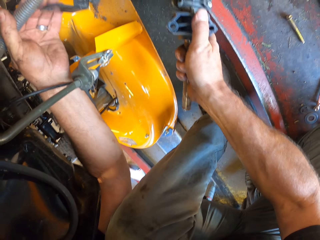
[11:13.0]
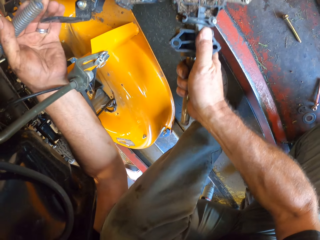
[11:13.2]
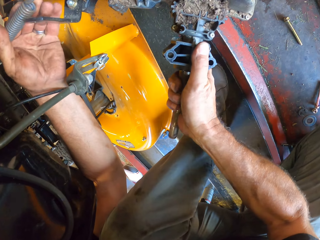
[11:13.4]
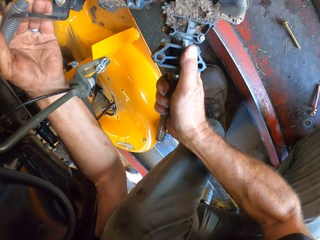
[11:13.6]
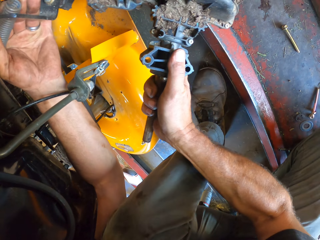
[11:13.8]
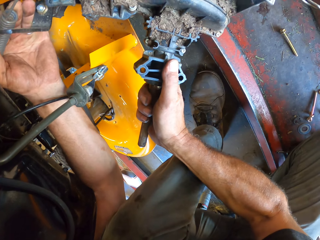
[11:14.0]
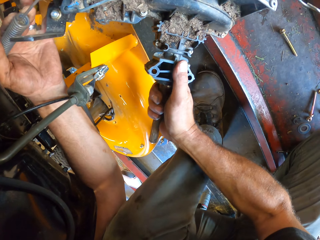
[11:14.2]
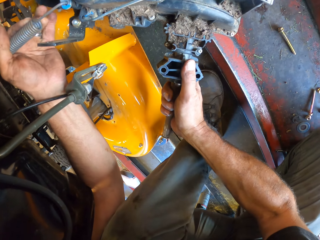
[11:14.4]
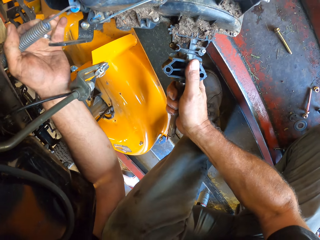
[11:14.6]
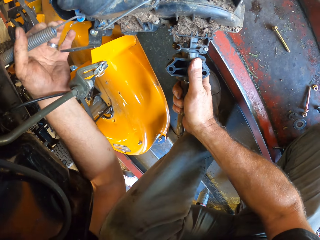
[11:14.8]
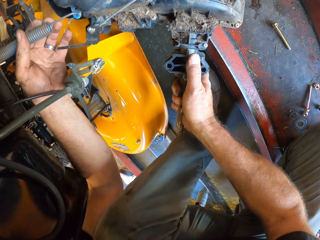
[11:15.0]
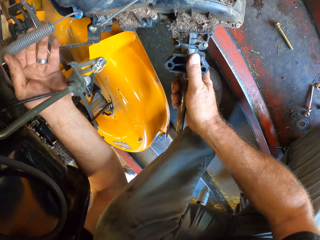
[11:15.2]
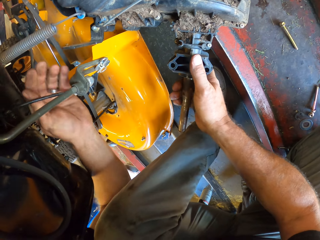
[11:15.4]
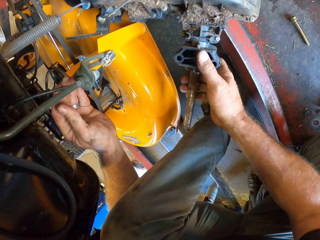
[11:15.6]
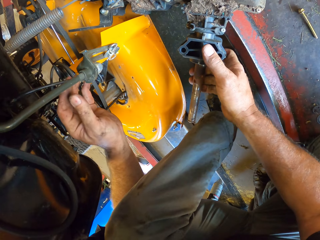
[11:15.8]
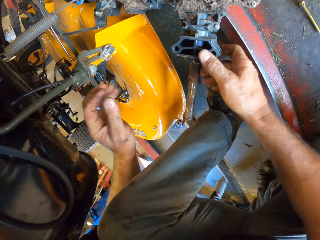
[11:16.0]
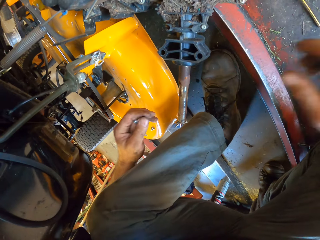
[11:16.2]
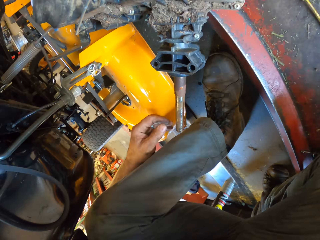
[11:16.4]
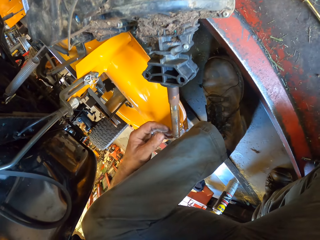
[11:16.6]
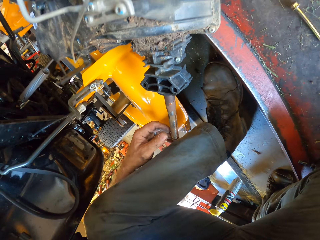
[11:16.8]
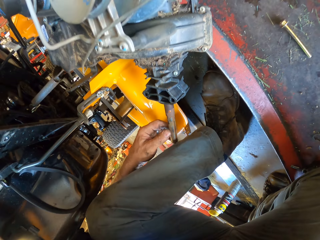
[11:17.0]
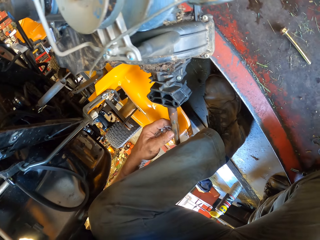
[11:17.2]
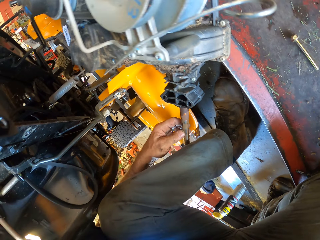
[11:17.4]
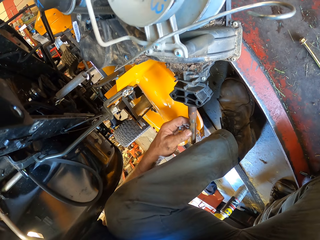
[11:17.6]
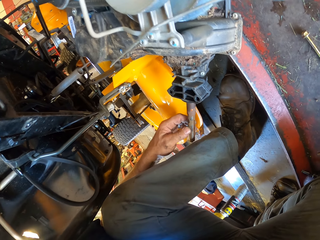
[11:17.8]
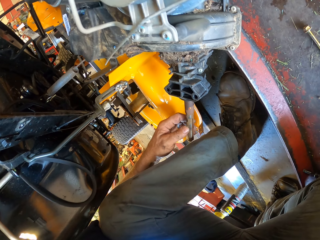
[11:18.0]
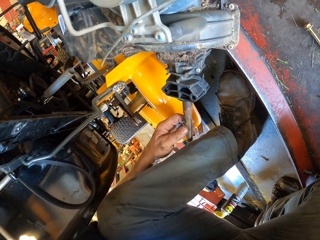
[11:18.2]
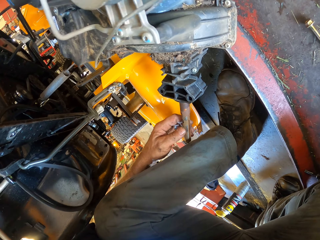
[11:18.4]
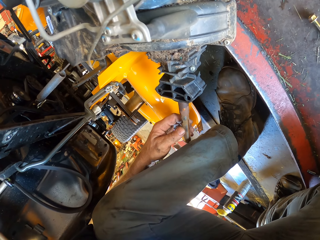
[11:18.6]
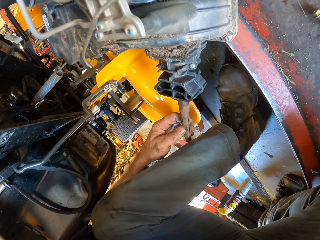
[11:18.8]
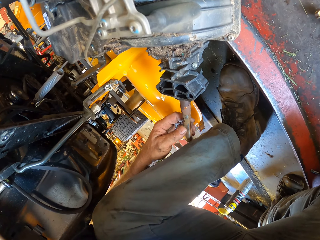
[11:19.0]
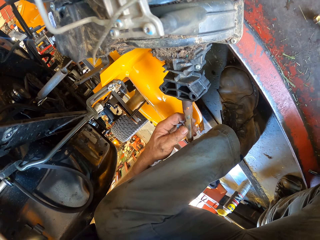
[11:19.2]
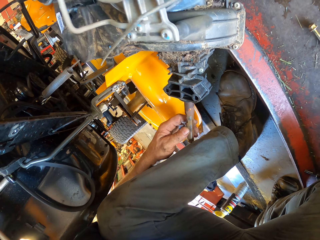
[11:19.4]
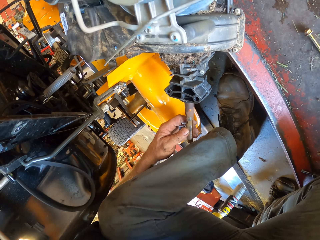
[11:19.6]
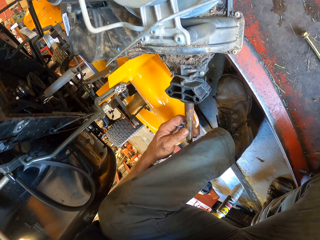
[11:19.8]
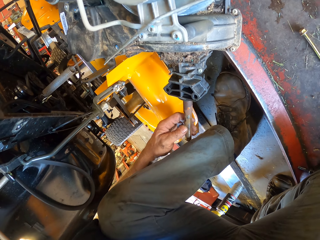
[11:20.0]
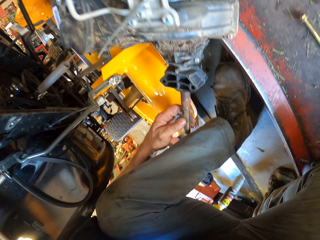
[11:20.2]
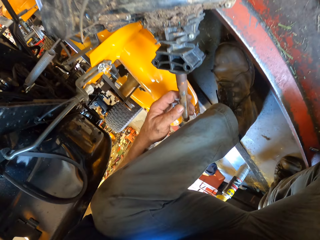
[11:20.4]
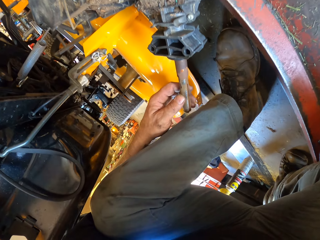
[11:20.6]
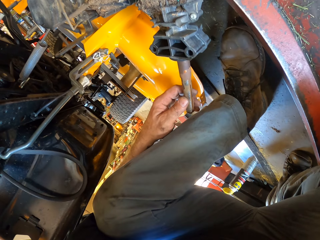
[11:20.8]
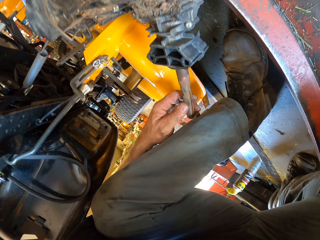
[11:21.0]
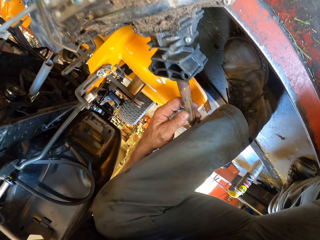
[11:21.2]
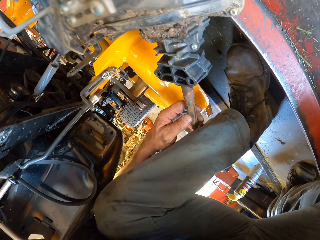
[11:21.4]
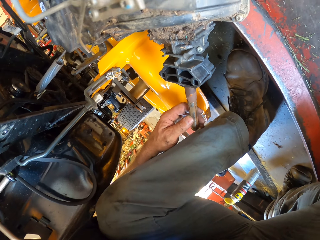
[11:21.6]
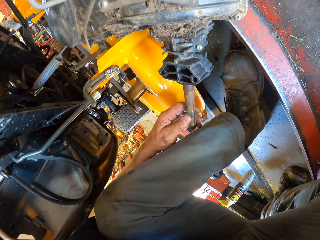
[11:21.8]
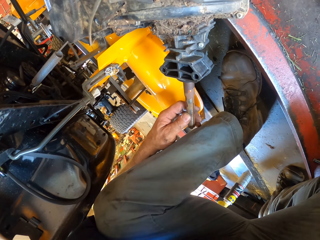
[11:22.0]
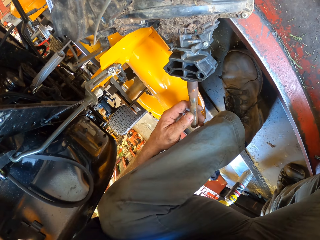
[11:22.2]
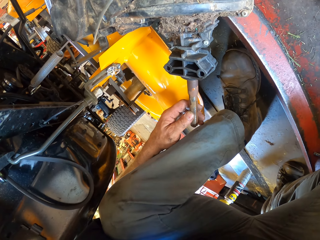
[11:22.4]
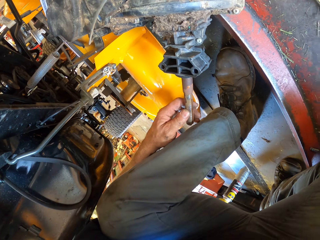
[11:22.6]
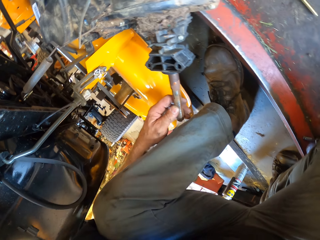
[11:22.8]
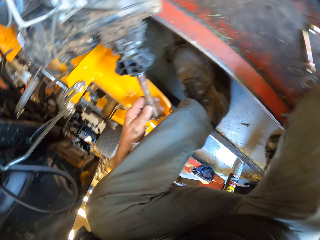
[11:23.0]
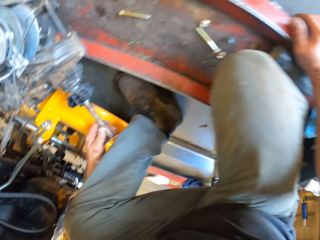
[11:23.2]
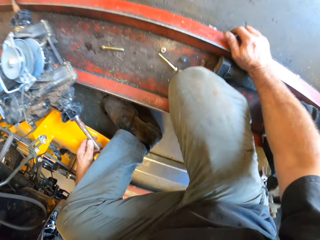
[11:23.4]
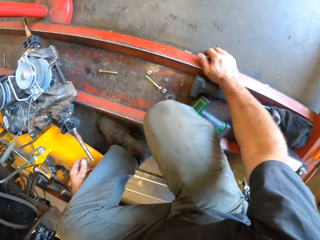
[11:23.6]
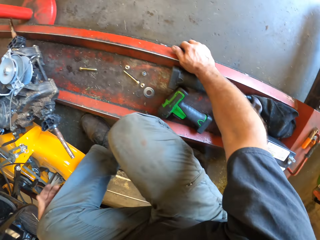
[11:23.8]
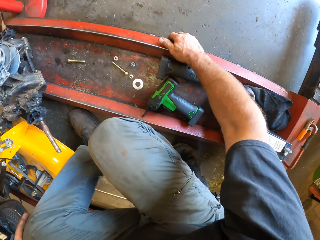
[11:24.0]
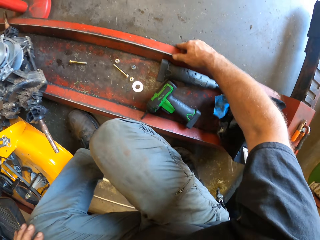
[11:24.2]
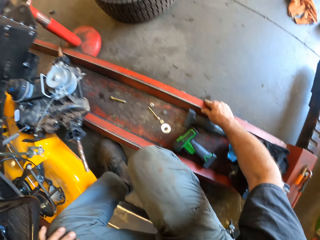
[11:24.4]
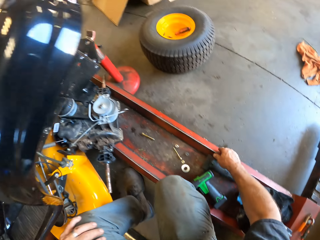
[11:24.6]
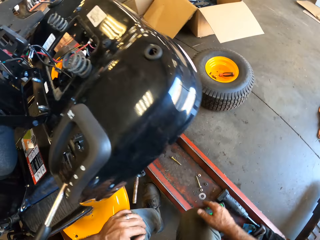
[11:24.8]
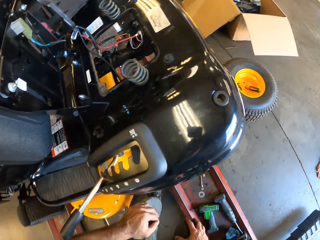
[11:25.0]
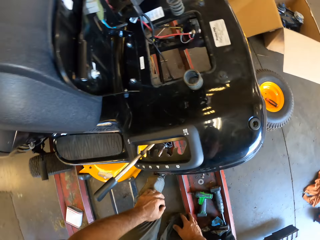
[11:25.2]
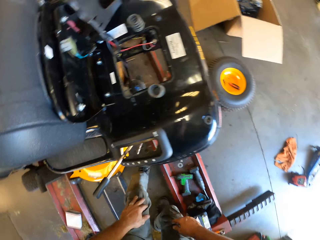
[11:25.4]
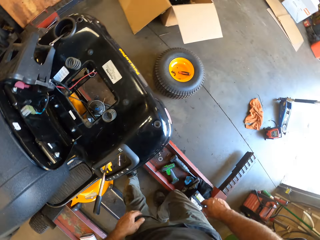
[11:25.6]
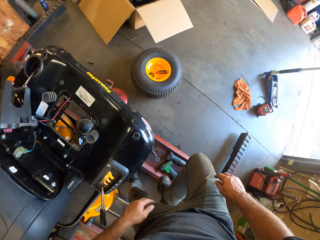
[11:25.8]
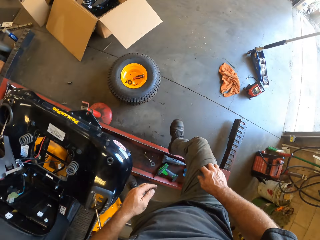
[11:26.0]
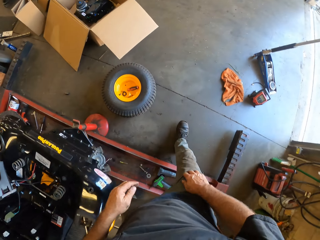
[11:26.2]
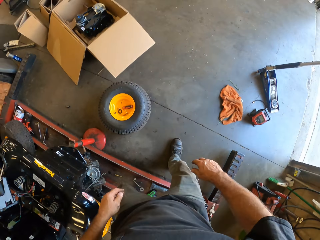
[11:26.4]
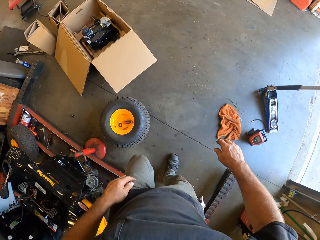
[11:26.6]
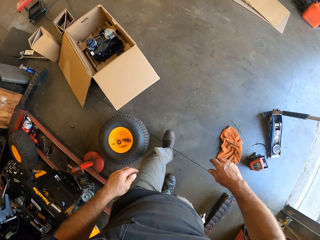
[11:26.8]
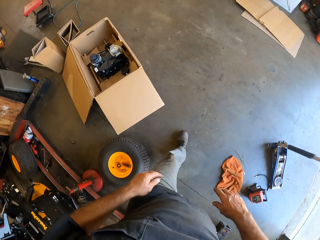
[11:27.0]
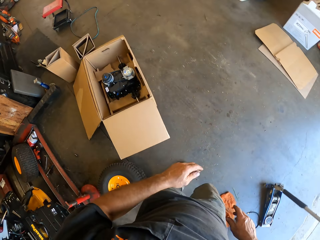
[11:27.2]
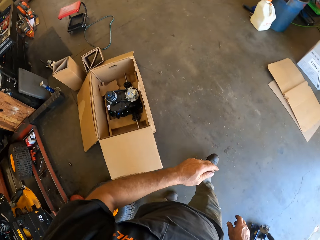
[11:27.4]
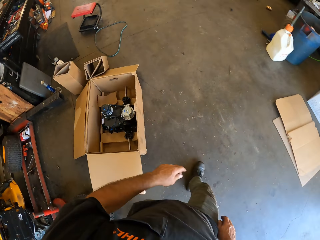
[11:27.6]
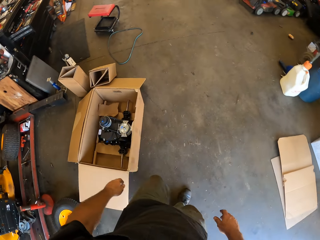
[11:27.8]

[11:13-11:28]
The camera wearer moves the engine part. They drop the engine, look at the engine part, stand, and walk around.

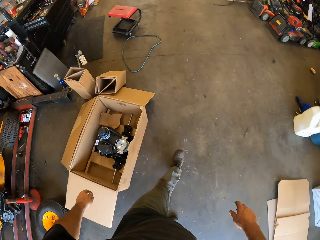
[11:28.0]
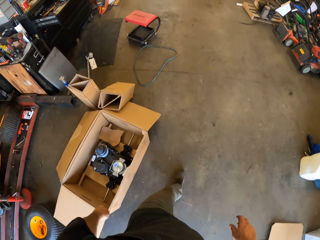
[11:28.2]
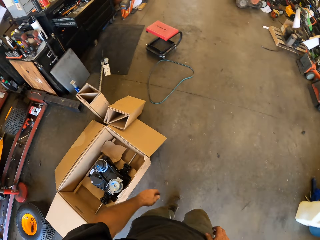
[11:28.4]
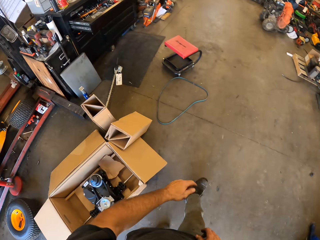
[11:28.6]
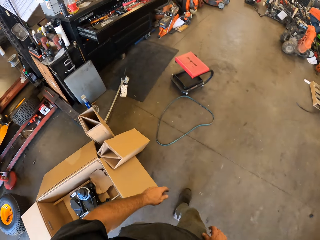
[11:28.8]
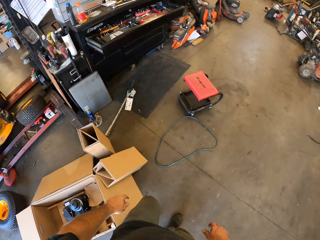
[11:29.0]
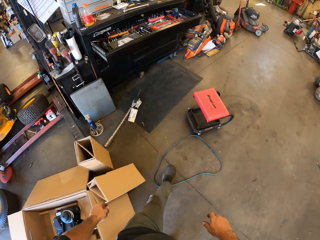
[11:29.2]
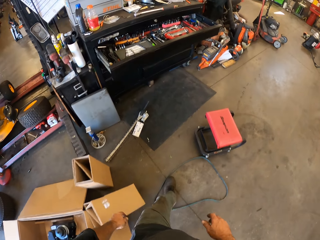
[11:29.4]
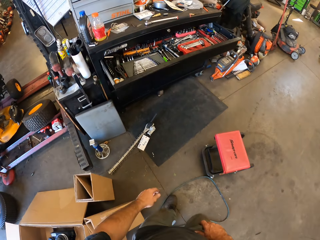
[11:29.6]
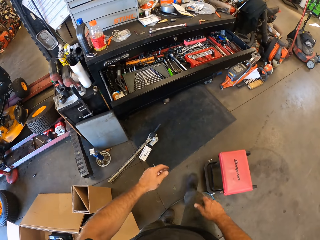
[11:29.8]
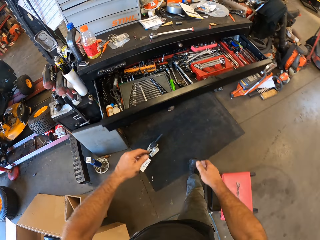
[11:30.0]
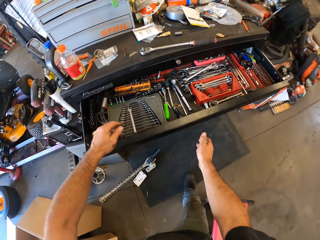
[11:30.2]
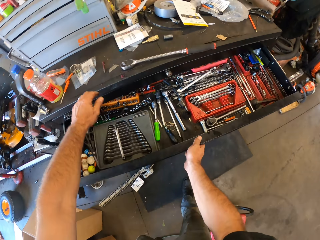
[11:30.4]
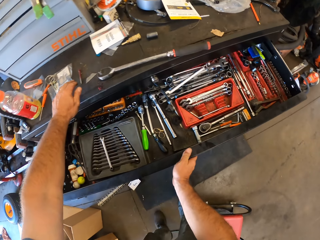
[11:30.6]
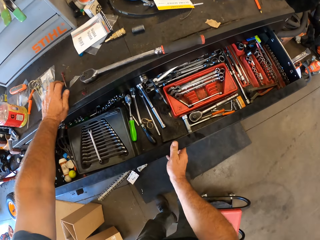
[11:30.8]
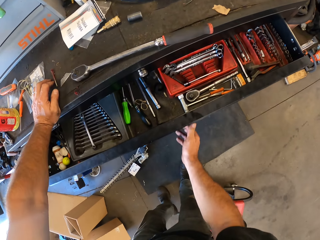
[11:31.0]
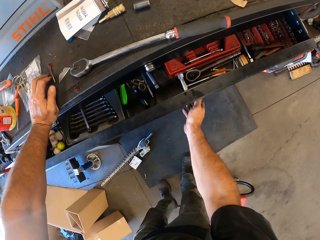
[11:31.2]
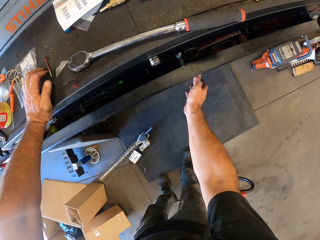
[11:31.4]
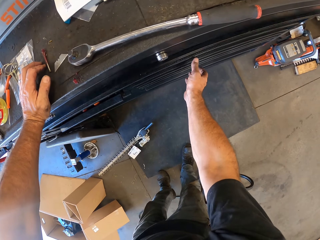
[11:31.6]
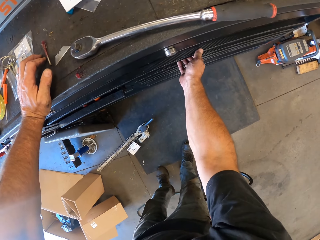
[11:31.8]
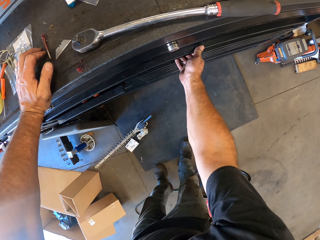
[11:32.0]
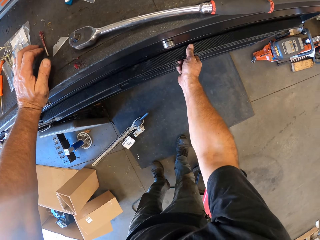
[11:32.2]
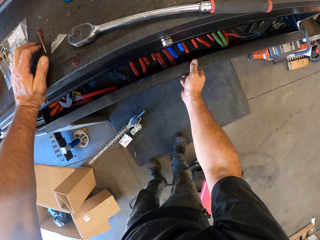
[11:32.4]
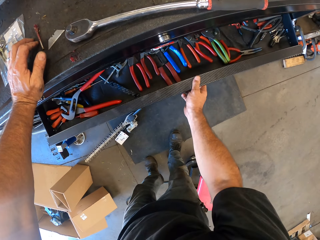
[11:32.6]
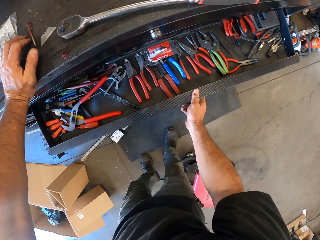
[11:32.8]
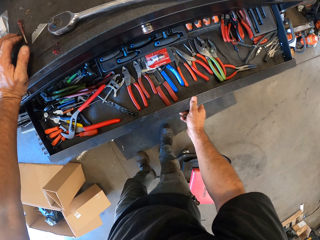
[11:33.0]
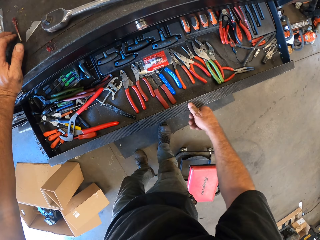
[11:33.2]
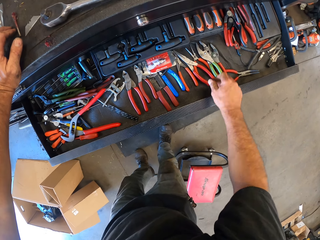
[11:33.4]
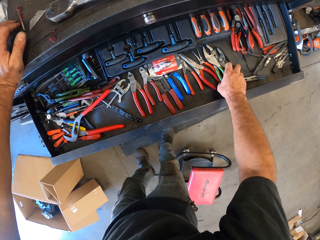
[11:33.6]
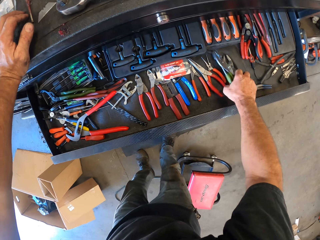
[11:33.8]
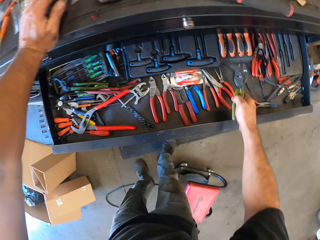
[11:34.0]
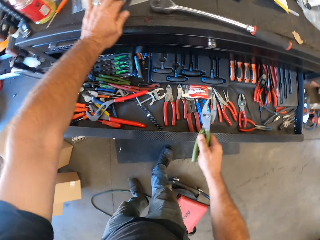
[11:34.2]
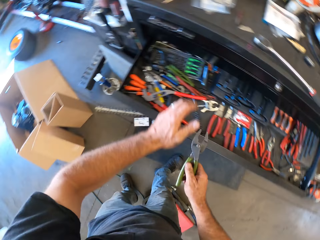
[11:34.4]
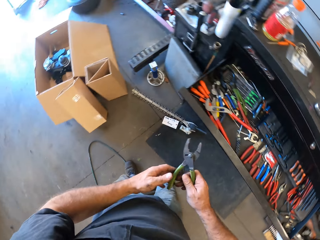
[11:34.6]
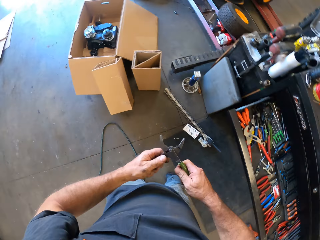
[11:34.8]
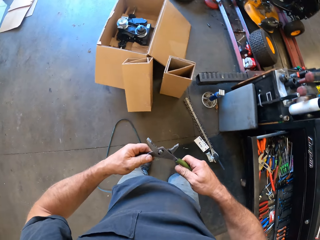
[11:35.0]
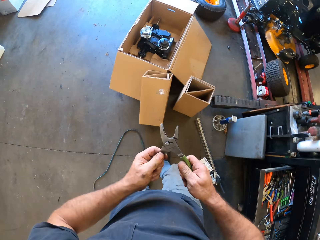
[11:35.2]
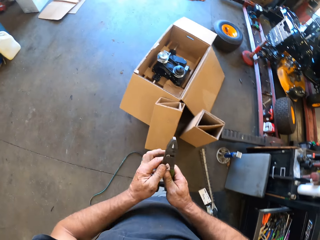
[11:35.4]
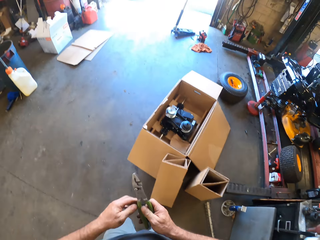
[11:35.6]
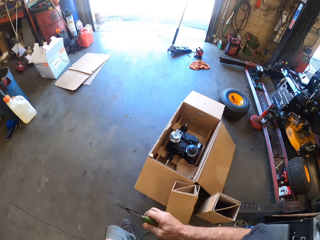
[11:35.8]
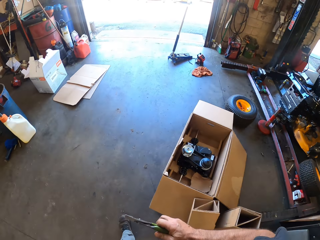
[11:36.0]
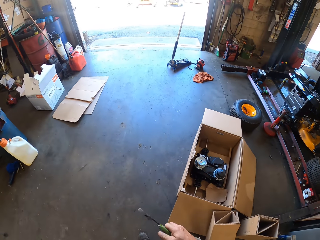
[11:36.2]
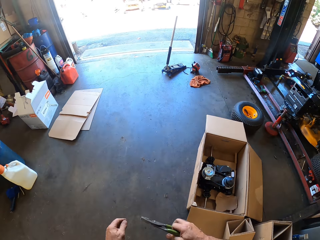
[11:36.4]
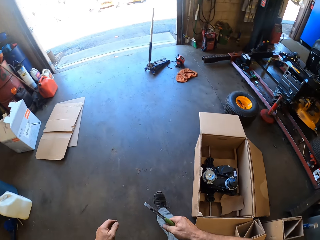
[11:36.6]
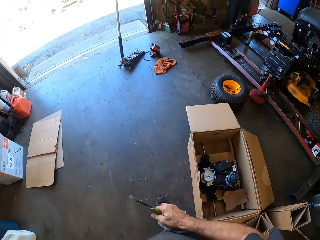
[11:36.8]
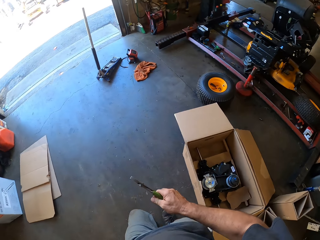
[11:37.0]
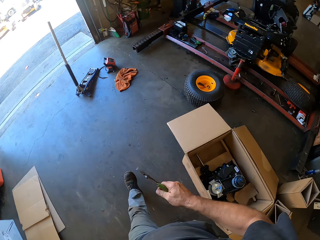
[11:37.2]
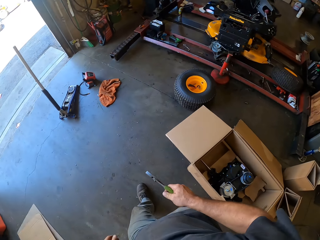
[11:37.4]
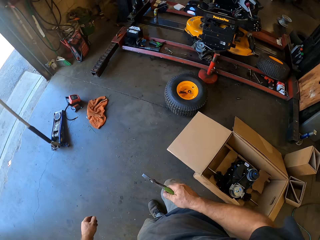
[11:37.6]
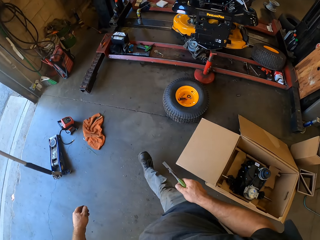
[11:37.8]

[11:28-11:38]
The camera wearer closes the drawer. They touch the drawer and move the drawer. They open the drawer. They move the drawer again. They pick up the pliers, open the pliers, adjust the pliers, walk around, and pass the pliers to the right hand.
